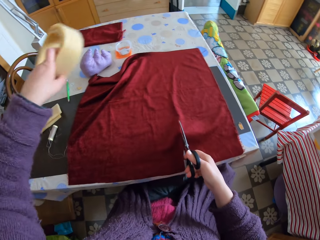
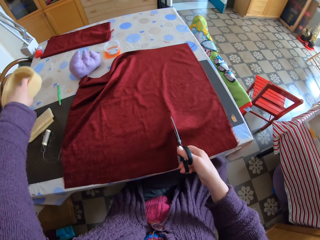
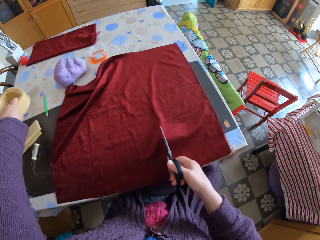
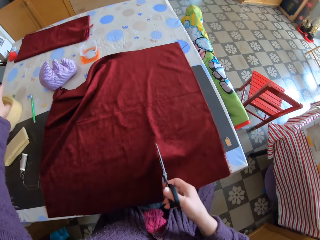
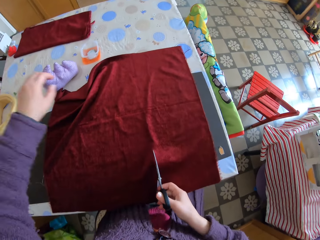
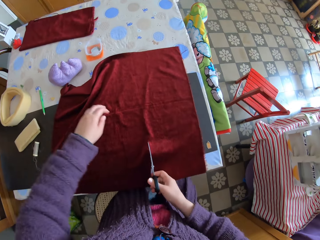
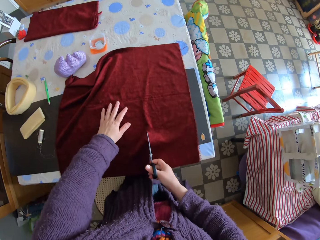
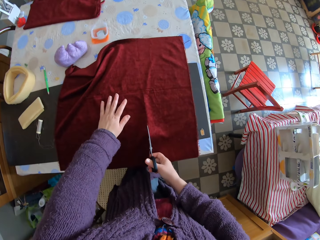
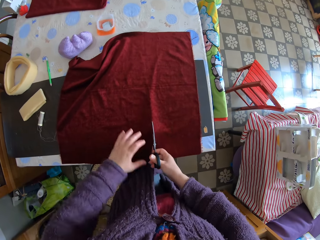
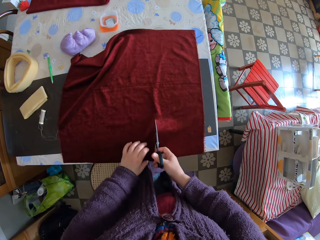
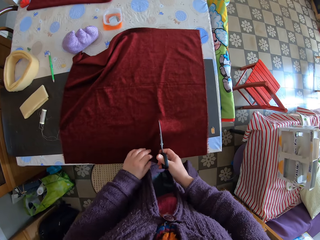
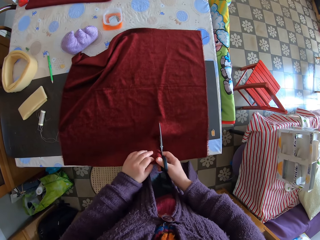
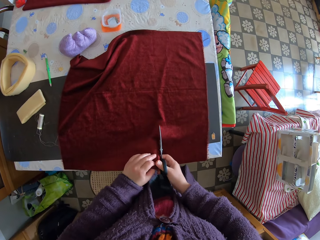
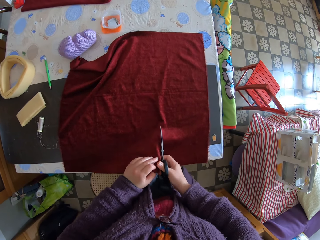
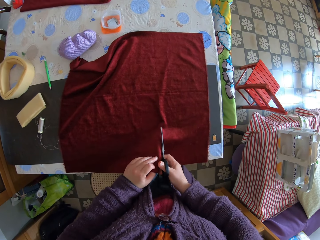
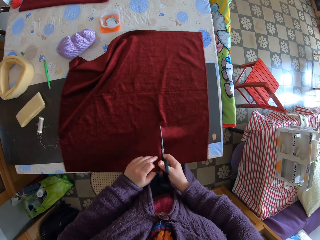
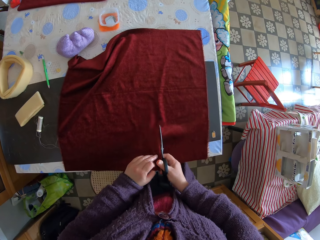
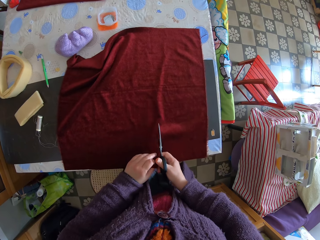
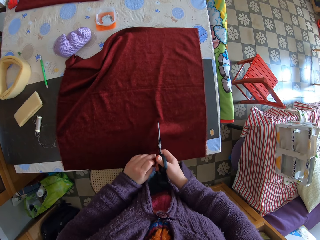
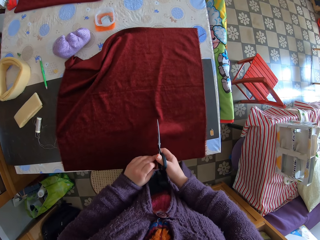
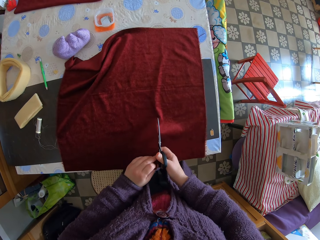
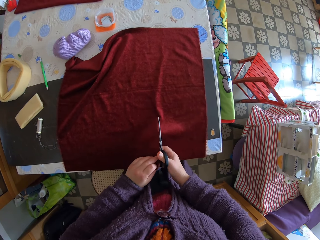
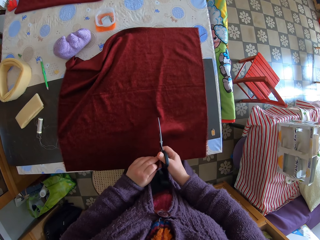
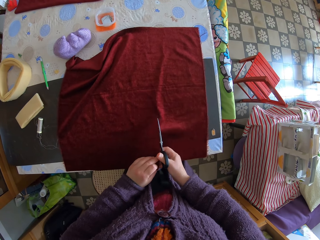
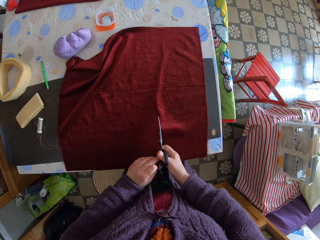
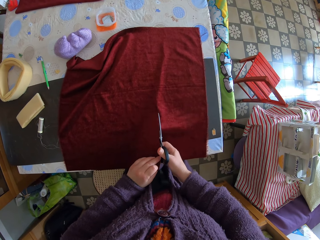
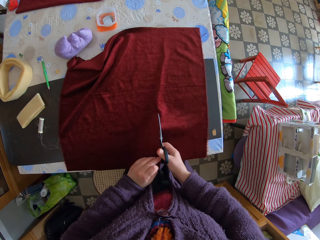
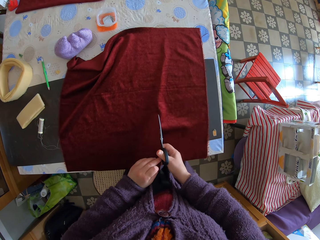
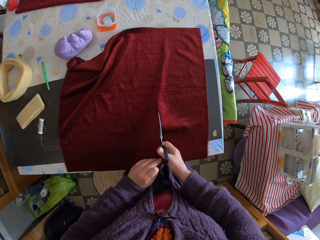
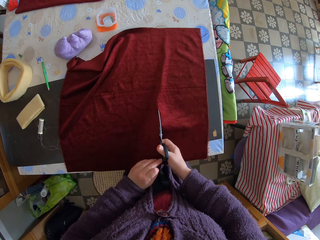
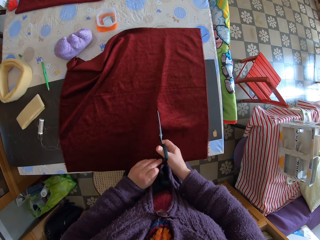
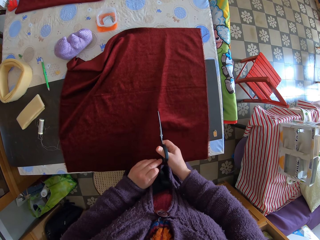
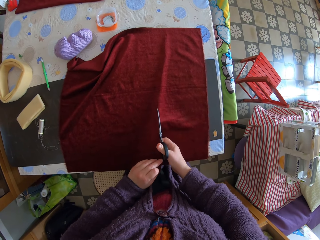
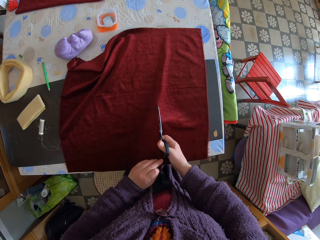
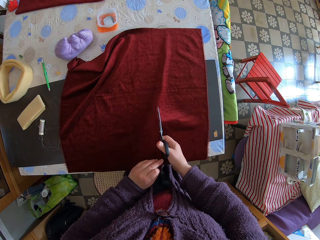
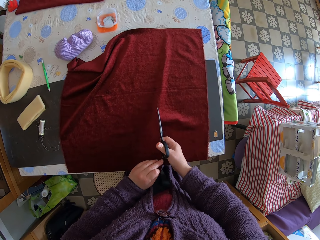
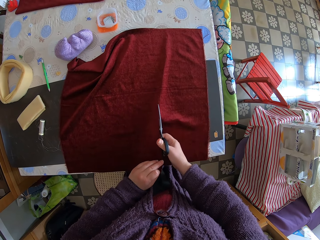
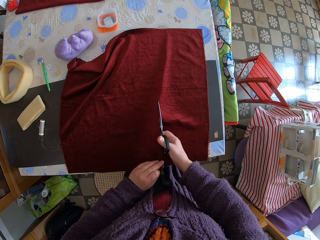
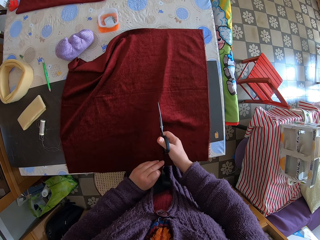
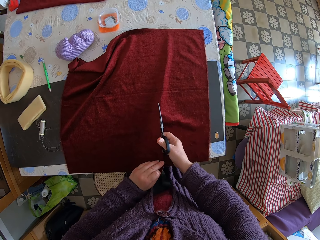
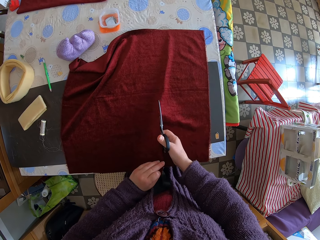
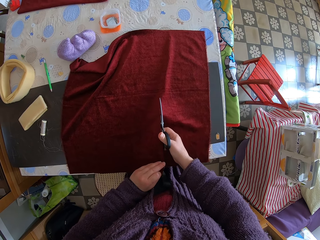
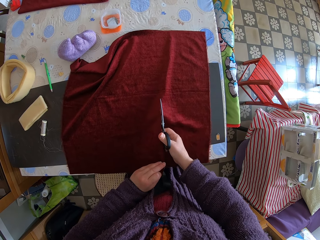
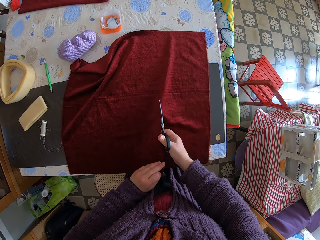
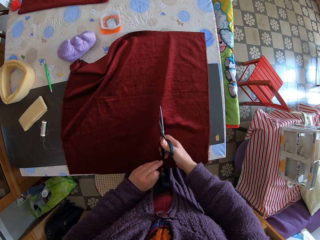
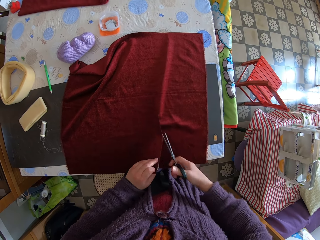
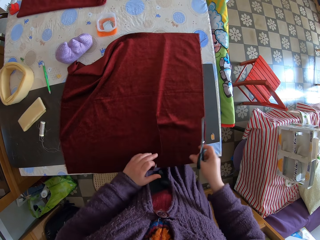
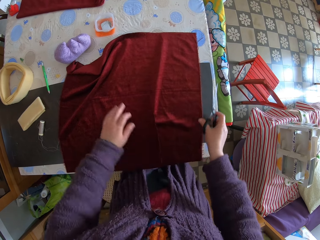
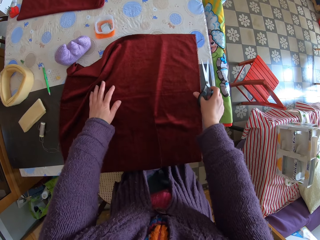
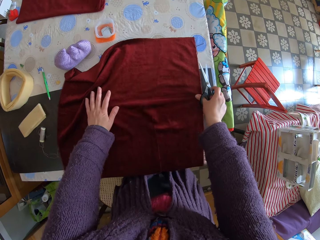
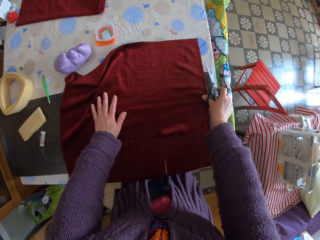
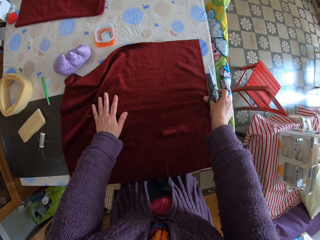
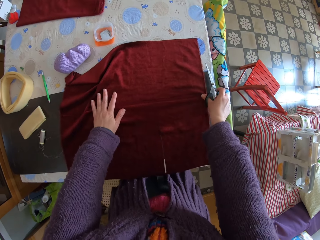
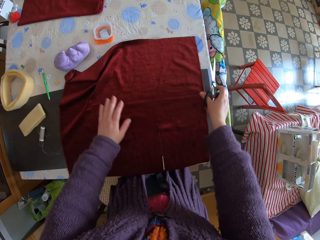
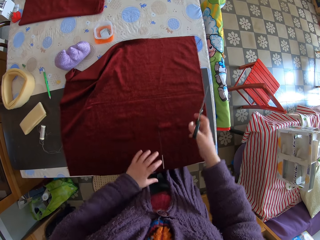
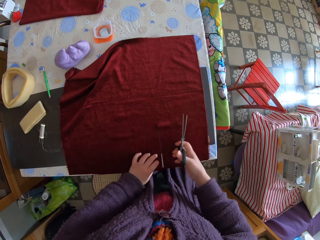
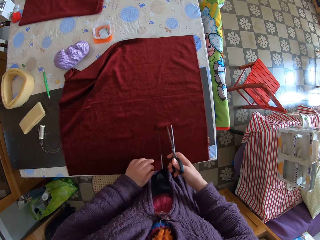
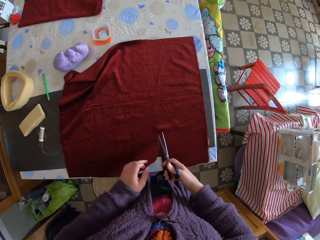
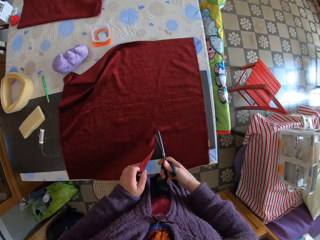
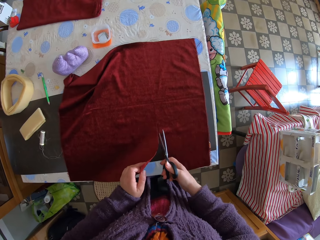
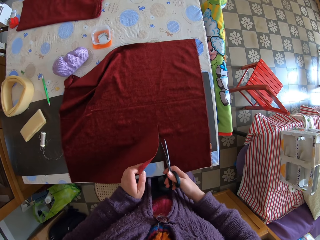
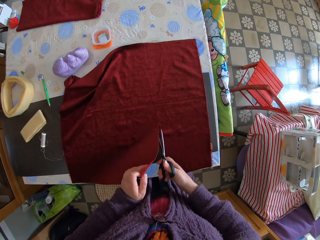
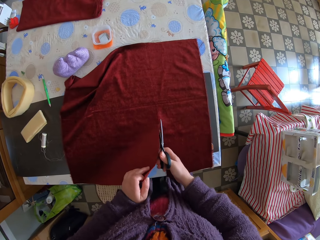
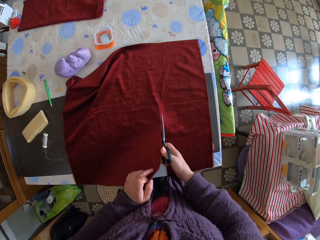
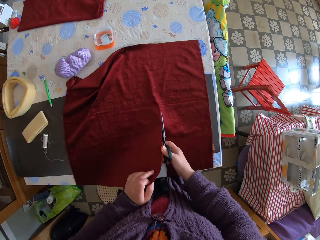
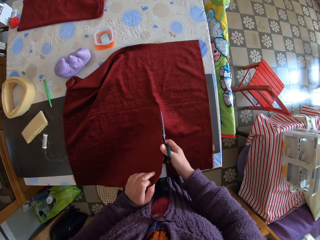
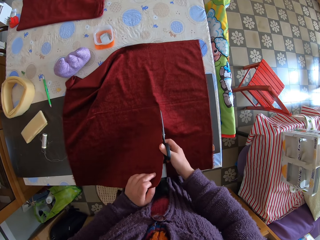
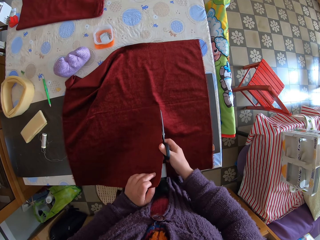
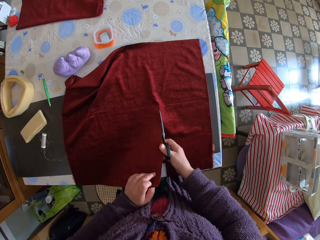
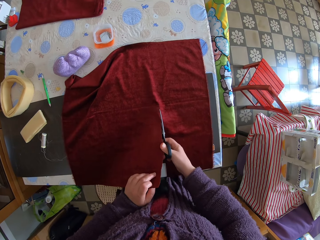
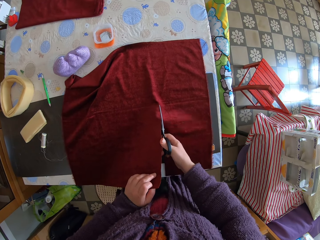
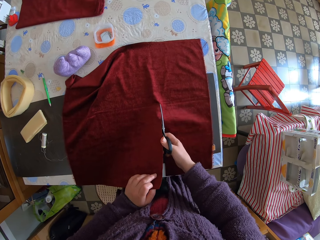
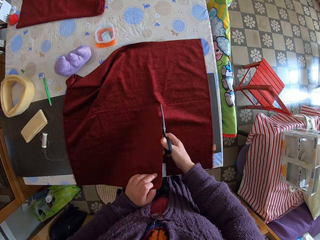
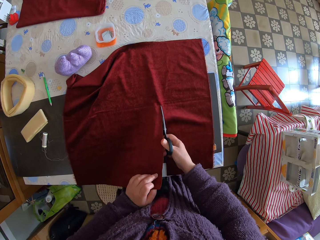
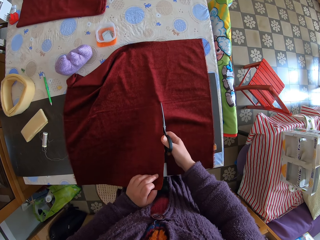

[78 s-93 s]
The camera wearer picks up the foam from the cloth. They drop the foam on the table. They touch the piece of cloth, and touch it again. They hold the cloth. They cut the cloth with the pair of scissors. They adjust the cloth on the table. They touch the piece of cloth. They lift up a part of the cloth from the table. They cut the cloth with the pair of scissors.

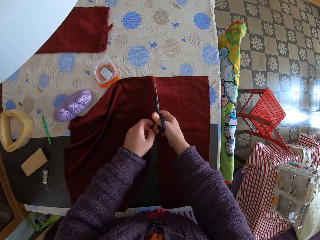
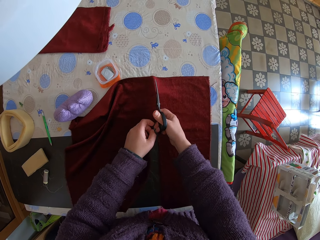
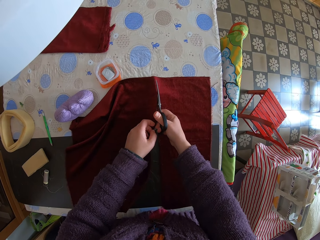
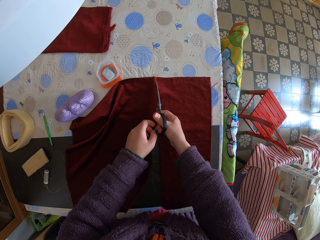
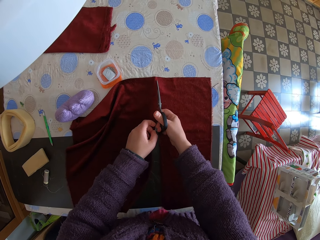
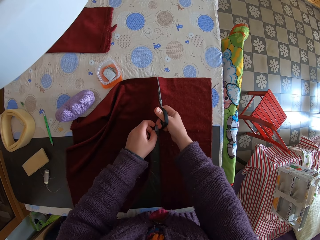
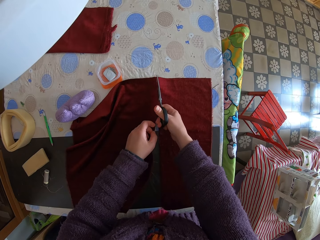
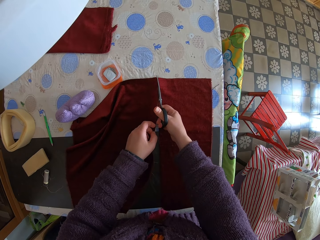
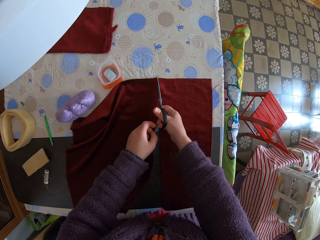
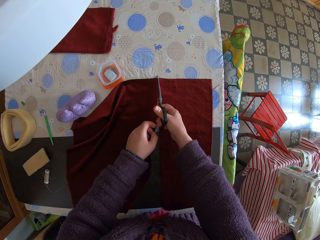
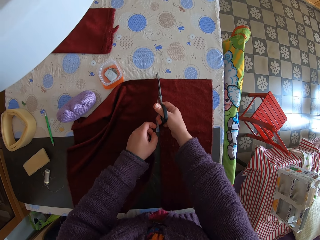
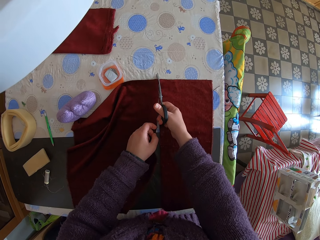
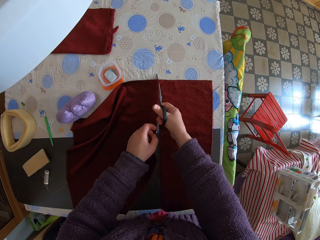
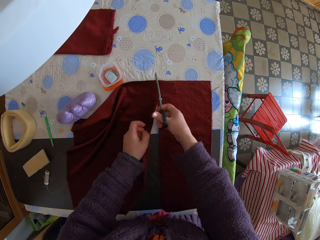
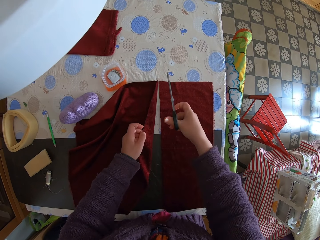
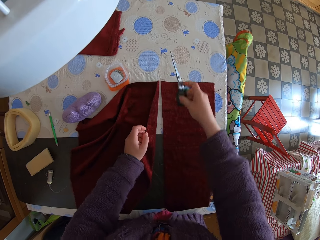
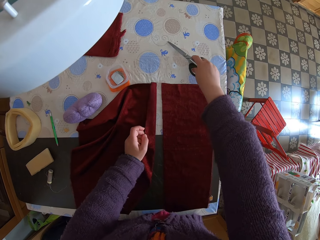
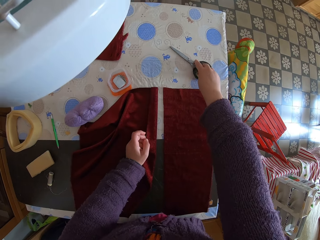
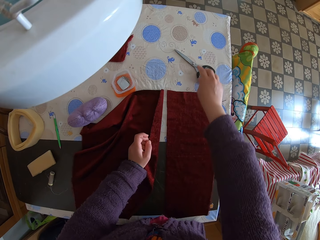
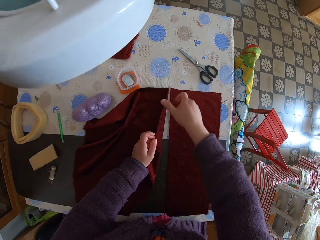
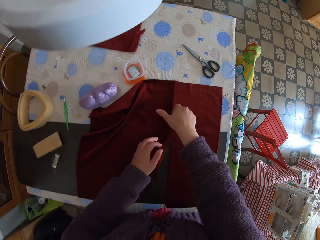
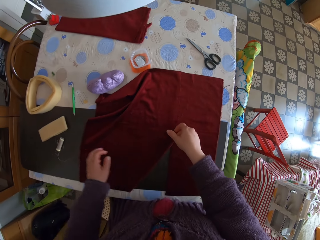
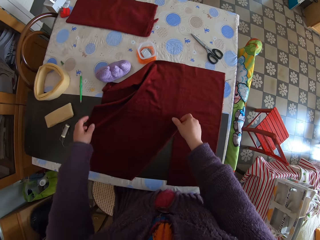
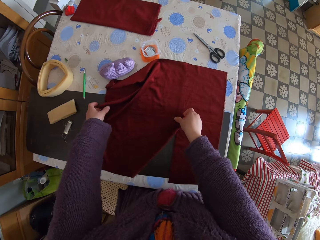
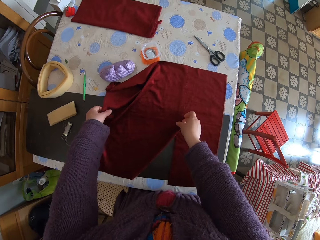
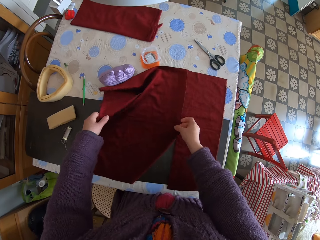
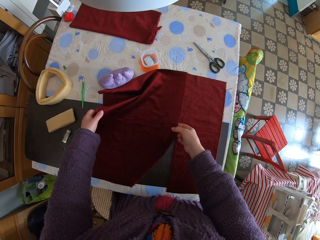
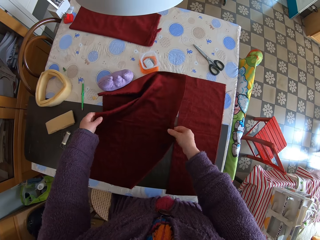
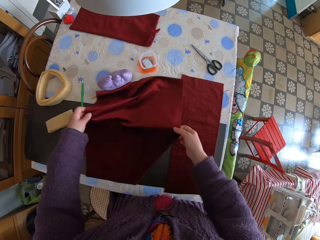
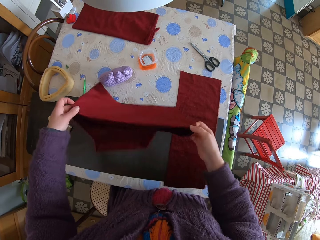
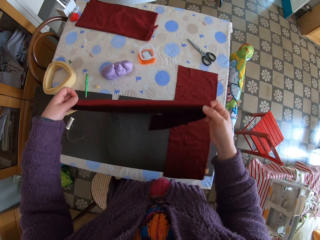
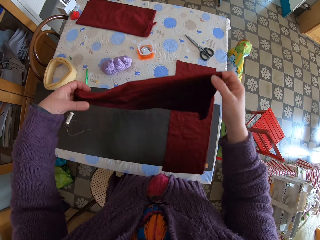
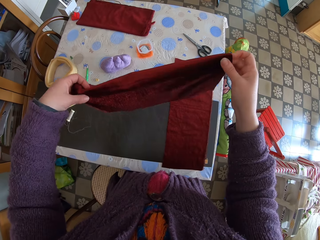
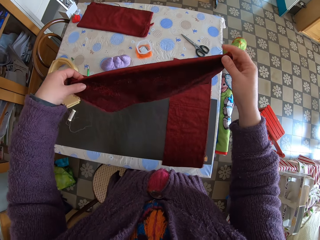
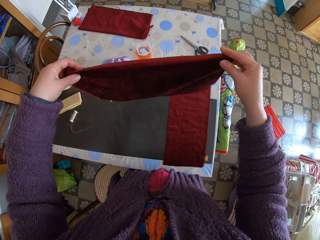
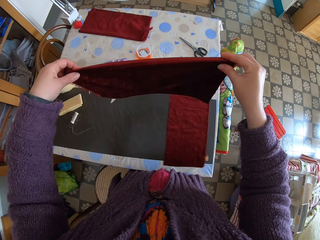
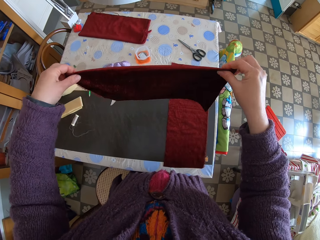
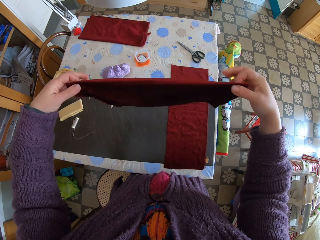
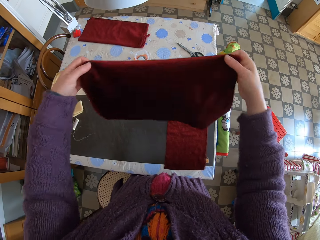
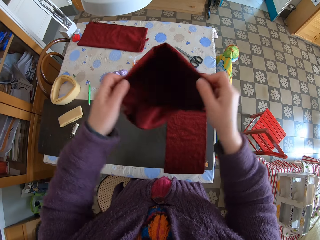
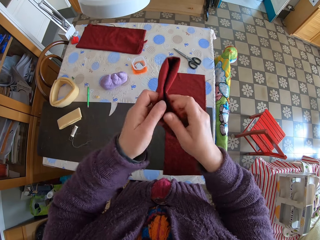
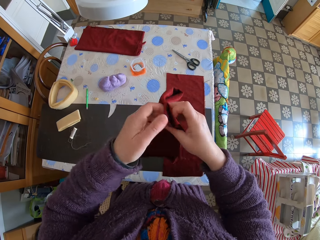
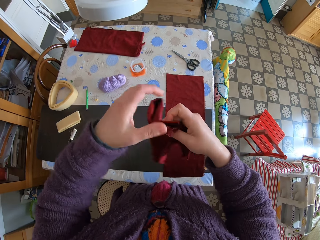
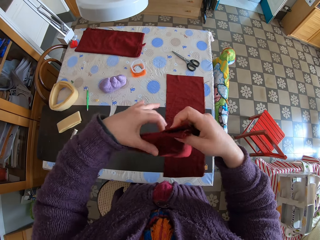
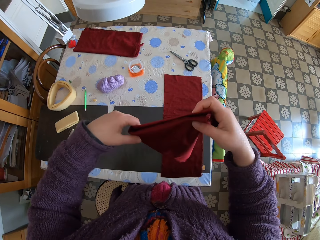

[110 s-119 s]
The camera wearer cuts the cloth with the pair of scissors. They fold the piece of cloth. They drop the pair of scissors on the table. They touch the piece of cloth. They hold a piece of the cloth. They lift the piece of cloth. They fold the piece of cloth.
